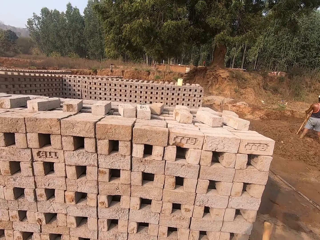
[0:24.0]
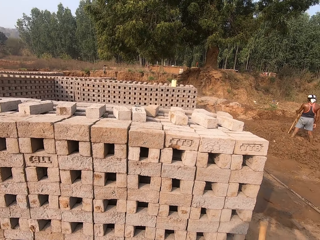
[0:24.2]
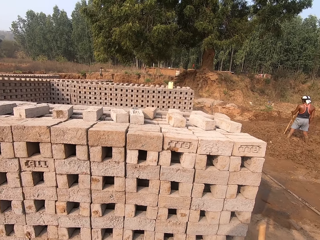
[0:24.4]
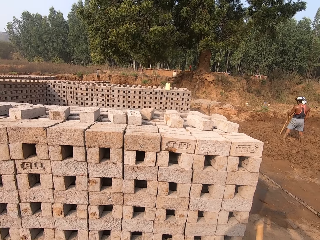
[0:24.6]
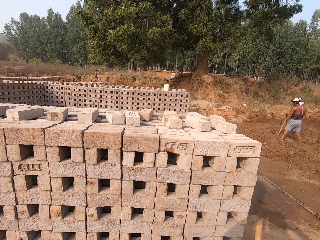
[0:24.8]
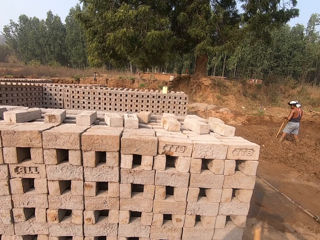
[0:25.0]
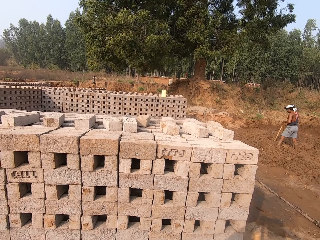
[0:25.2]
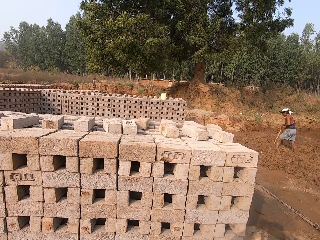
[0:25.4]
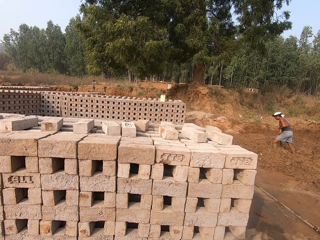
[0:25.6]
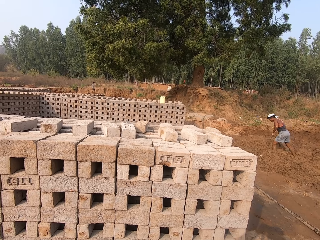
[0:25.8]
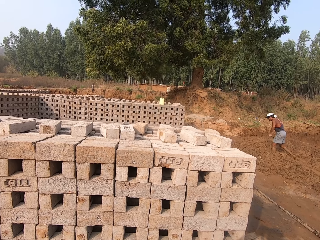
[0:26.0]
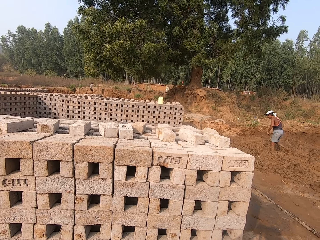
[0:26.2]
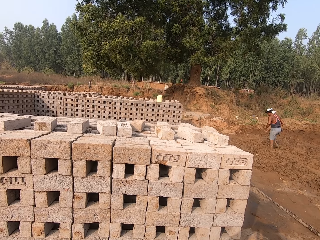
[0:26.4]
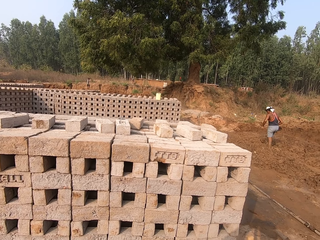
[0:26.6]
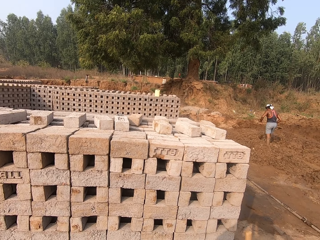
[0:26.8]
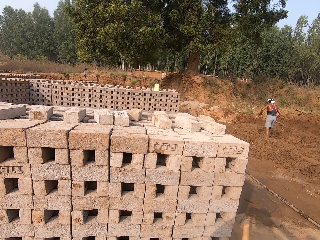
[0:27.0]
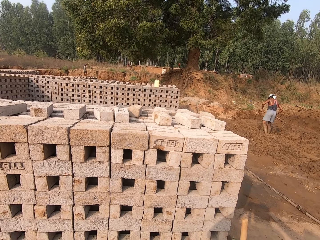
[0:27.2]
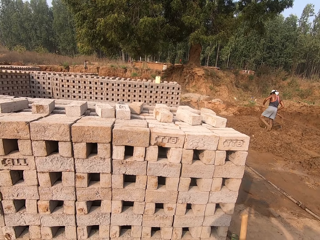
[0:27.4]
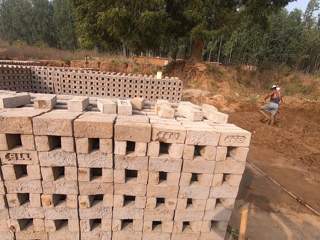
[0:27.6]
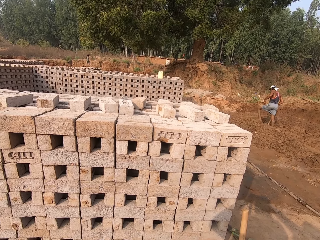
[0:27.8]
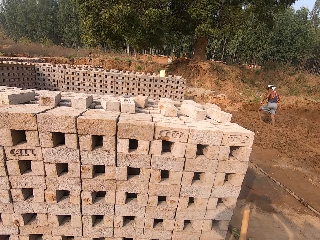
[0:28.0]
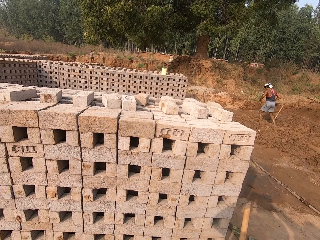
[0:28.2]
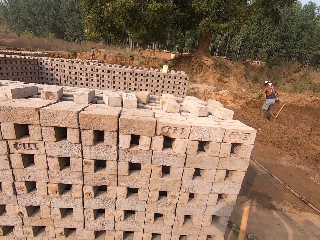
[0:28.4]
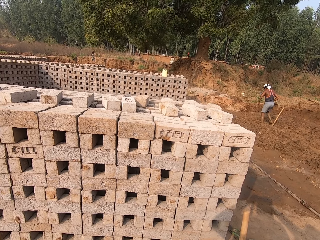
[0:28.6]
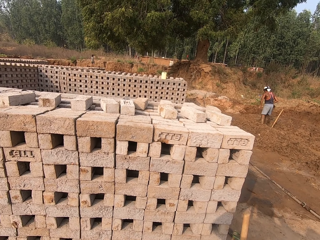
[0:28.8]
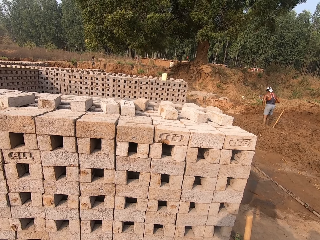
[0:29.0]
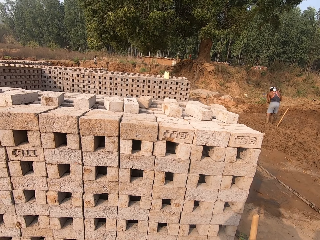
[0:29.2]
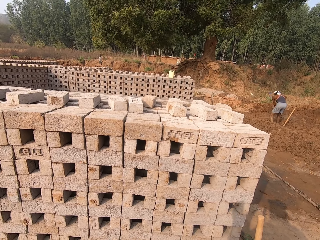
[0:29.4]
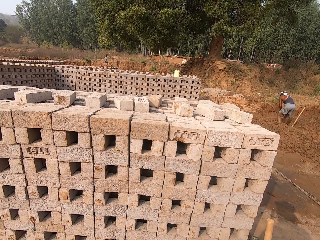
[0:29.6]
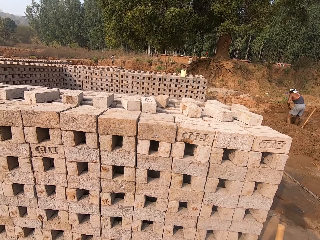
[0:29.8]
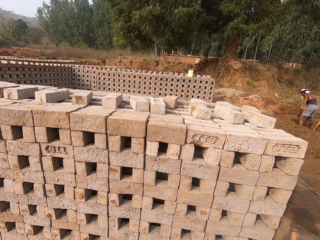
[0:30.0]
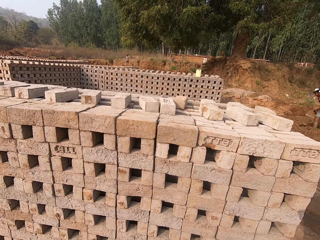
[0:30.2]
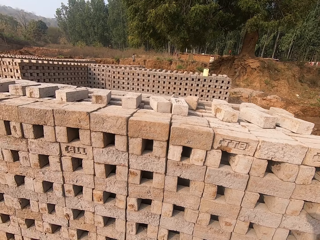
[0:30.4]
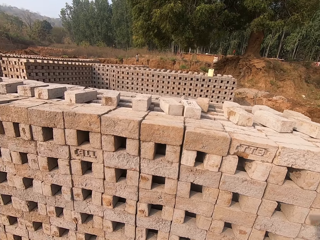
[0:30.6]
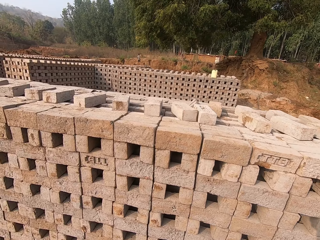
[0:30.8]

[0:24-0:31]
The camera wearer adjusts the camera with the left hand. They look at a person.

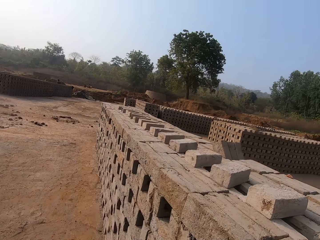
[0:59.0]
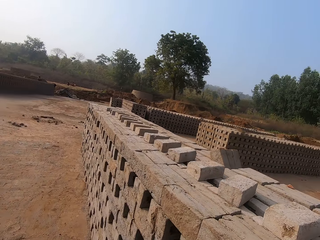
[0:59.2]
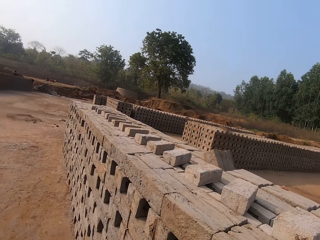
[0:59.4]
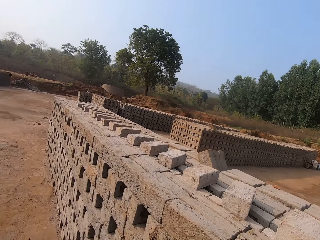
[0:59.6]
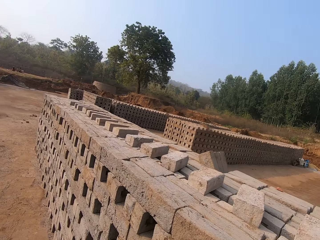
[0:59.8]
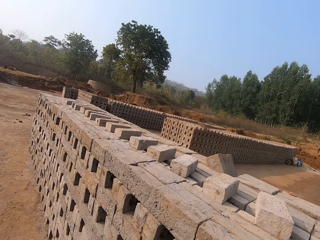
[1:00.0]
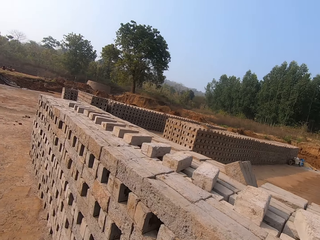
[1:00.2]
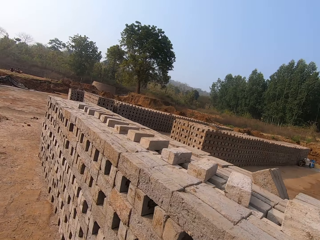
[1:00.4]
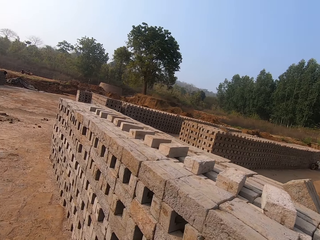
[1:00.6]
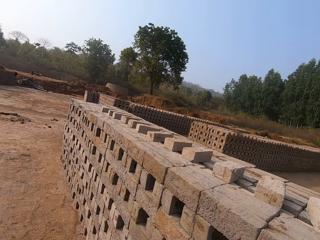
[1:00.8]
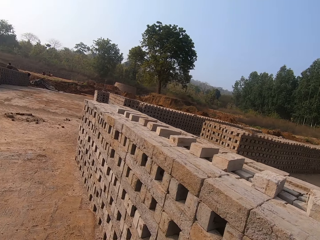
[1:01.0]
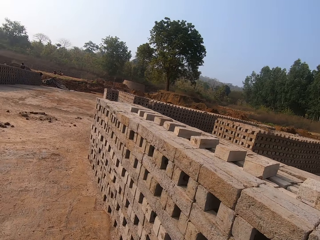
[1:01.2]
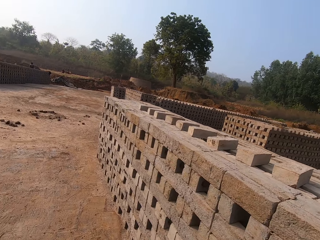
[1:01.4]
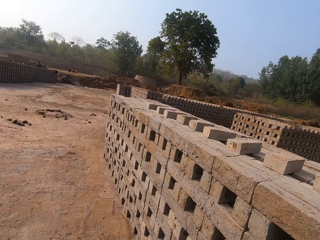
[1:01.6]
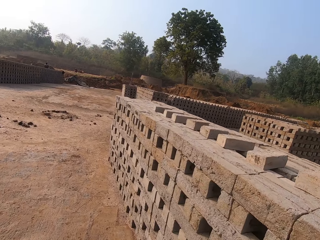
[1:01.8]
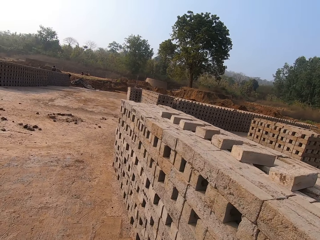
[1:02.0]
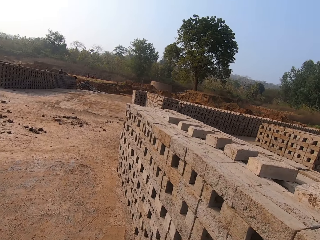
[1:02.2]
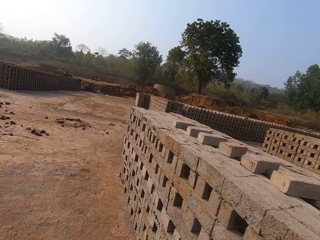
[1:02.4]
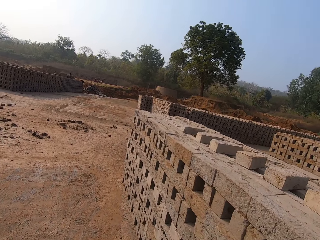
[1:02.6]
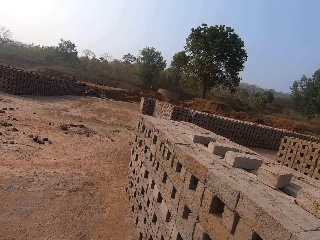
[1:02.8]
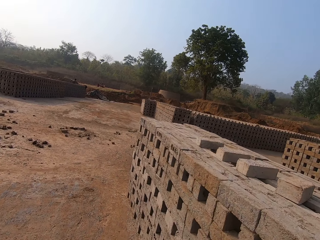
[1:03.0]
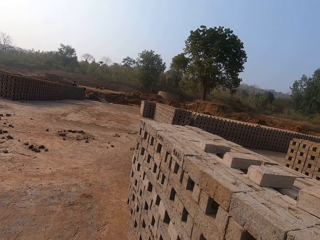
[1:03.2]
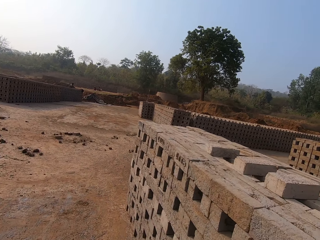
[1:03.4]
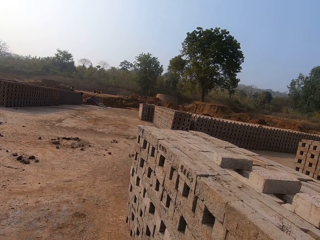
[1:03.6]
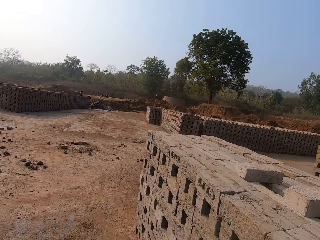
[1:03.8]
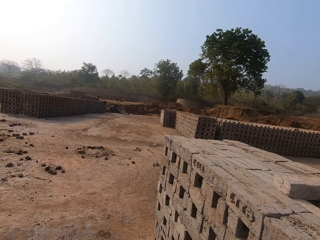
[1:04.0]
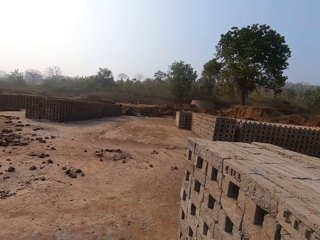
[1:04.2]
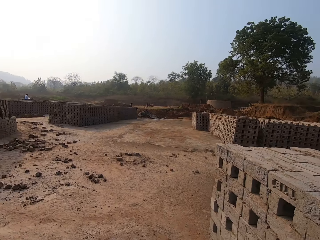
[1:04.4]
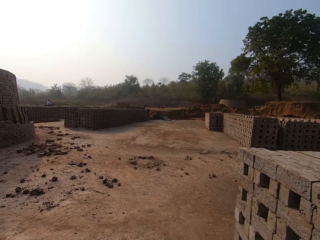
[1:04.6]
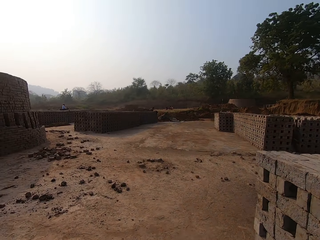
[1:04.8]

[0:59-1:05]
The camera wearer walks around the concrete blocks.

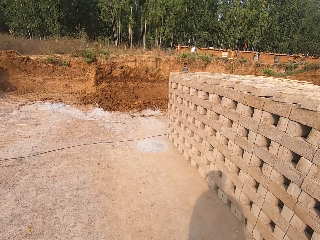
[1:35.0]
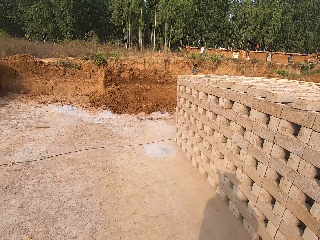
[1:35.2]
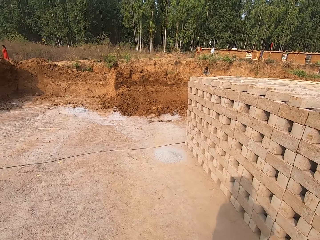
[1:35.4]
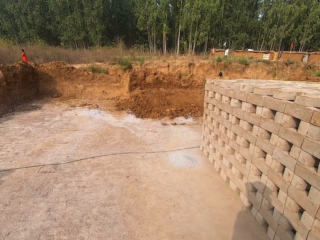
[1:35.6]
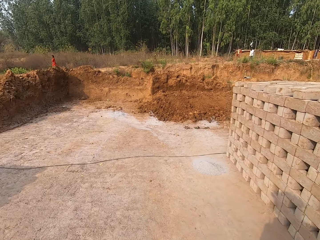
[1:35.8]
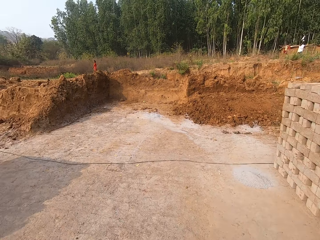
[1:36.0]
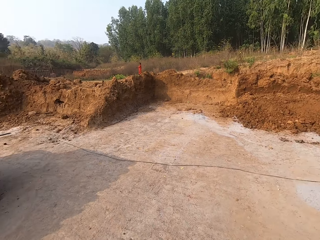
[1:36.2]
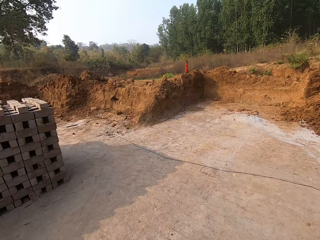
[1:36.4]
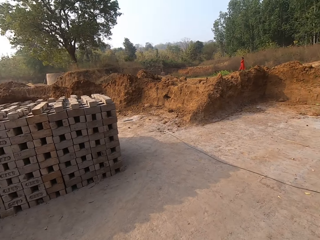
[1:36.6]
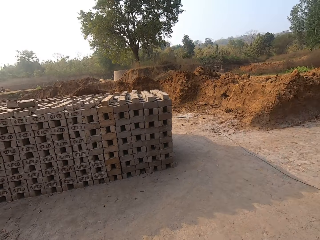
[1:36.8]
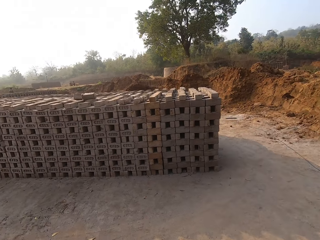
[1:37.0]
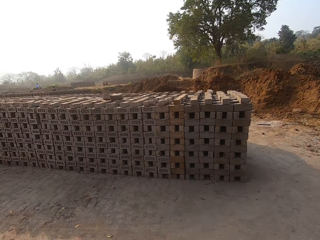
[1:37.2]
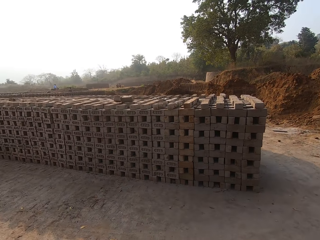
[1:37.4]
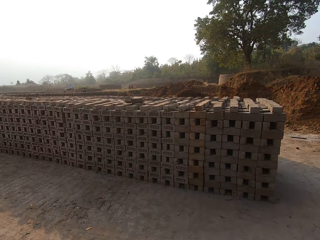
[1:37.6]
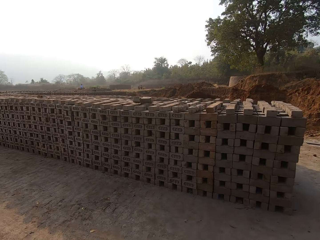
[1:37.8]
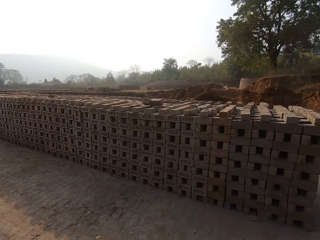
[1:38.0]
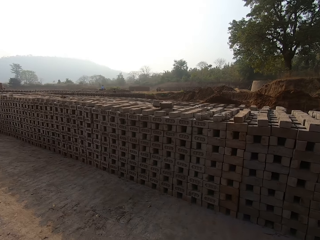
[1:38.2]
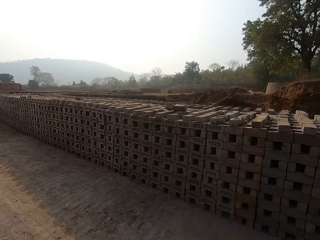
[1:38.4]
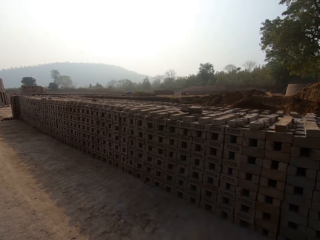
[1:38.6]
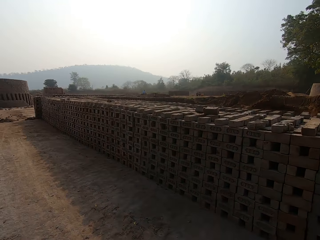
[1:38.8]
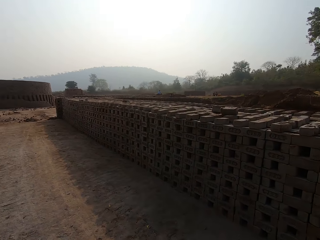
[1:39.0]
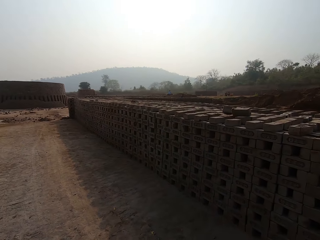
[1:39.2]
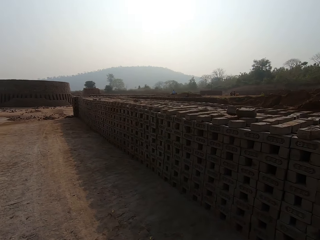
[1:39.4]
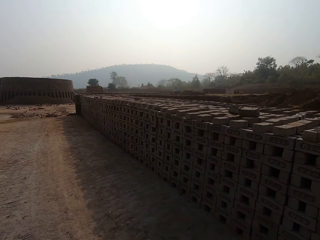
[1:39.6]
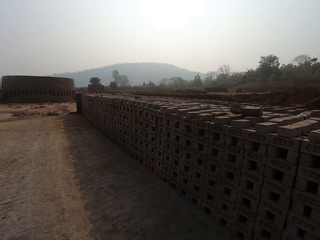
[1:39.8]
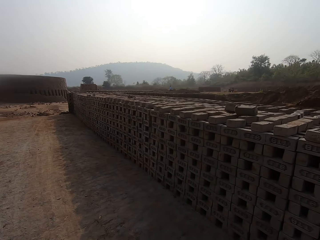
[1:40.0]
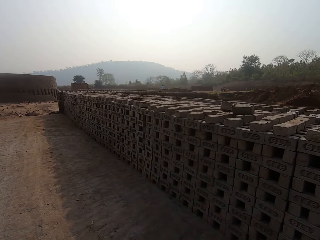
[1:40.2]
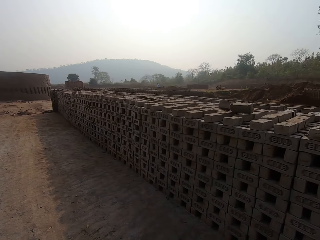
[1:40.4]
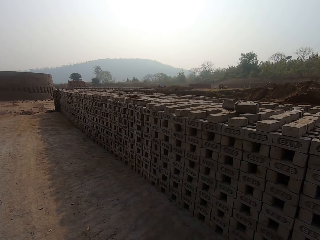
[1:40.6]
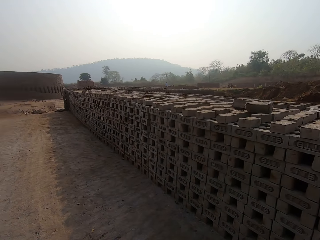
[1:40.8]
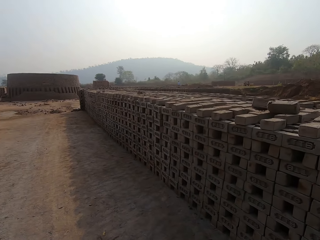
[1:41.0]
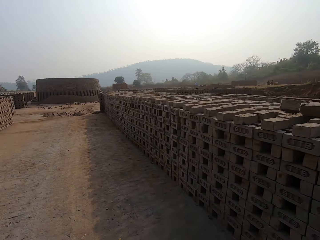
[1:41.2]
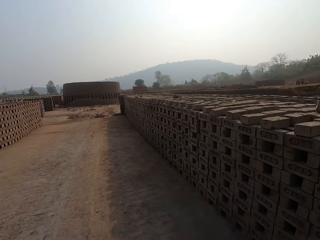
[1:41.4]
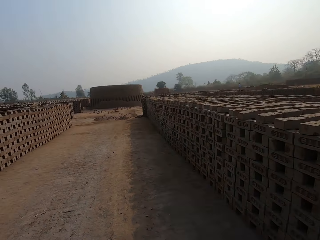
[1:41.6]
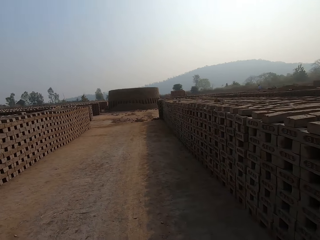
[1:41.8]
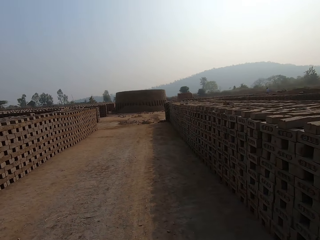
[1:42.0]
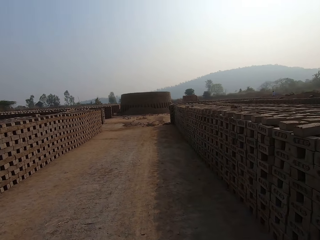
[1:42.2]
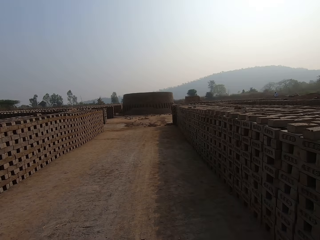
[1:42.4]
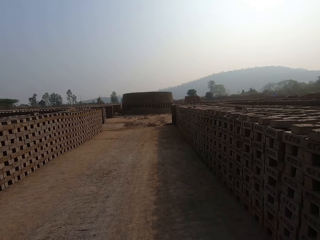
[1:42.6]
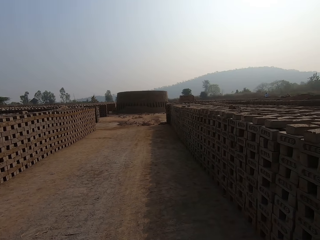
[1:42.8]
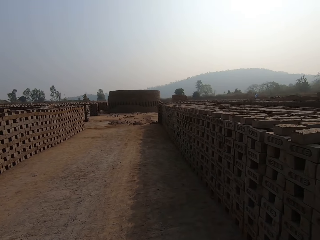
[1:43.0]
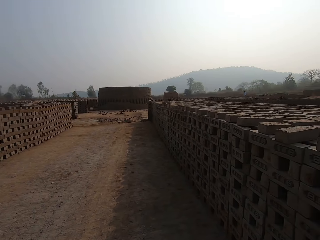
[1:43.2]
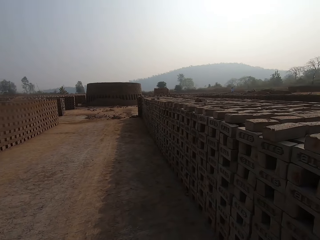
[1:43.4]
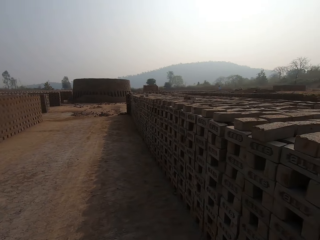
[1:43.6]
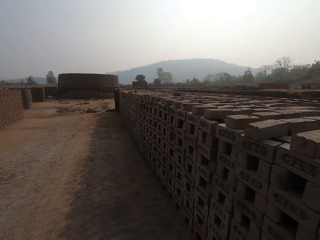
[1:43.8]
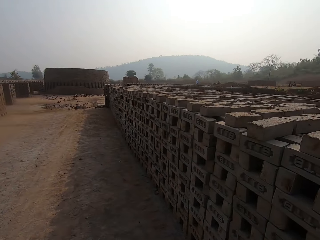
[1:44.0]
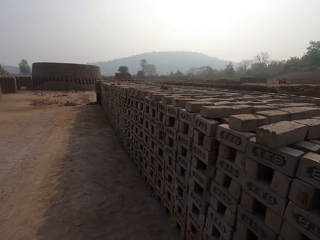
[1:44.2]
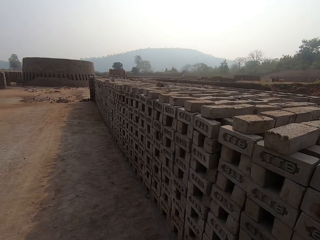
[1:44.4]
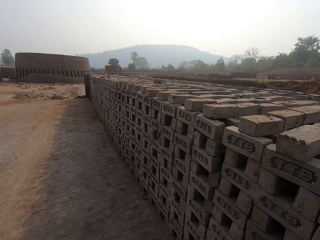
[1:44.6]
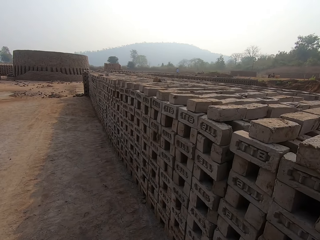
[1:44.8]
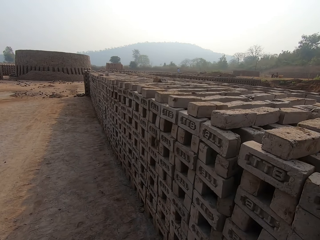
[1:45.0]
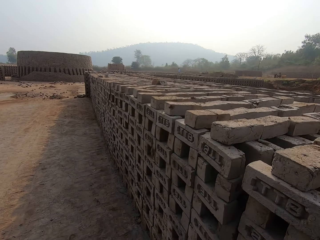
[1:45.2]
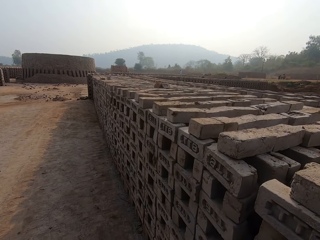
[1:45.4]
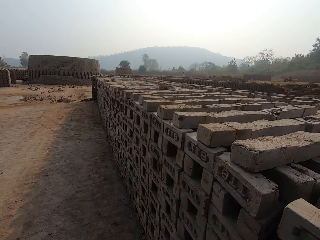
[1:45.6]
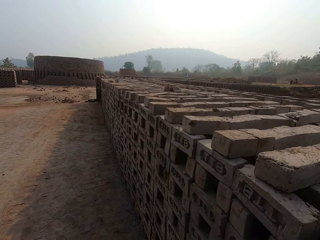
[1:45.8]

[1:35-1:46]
The camera wearer walks to the left toward a stack of bricks. They look at the concrete blocks. They walk beside the stack of bricks.
